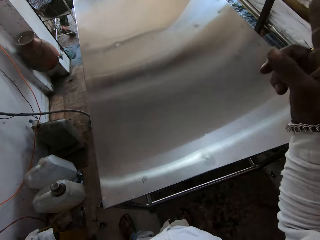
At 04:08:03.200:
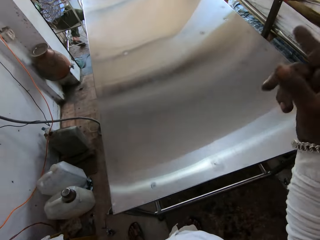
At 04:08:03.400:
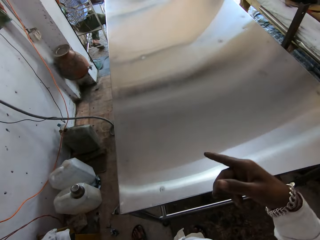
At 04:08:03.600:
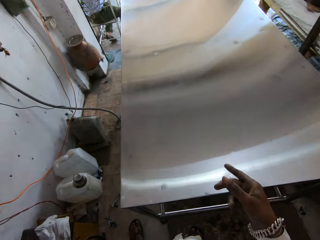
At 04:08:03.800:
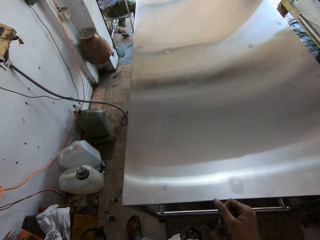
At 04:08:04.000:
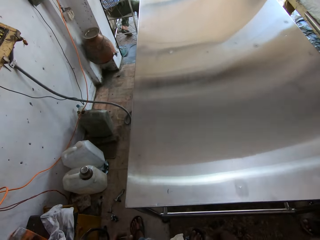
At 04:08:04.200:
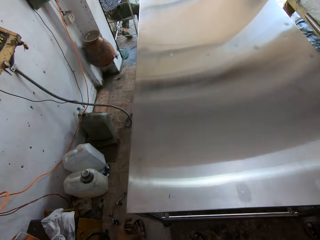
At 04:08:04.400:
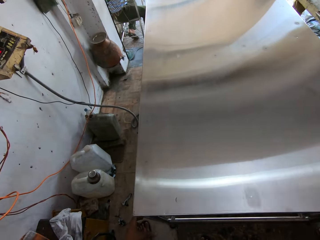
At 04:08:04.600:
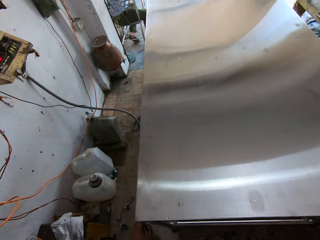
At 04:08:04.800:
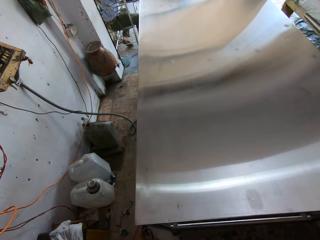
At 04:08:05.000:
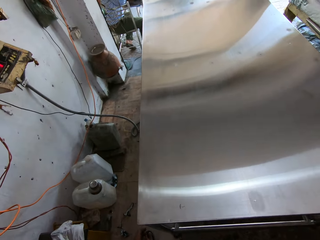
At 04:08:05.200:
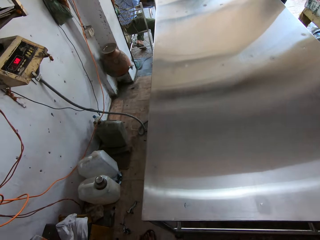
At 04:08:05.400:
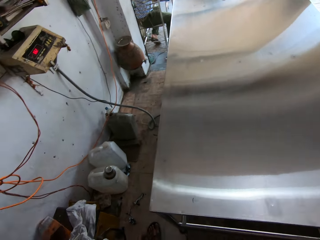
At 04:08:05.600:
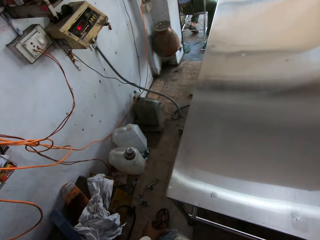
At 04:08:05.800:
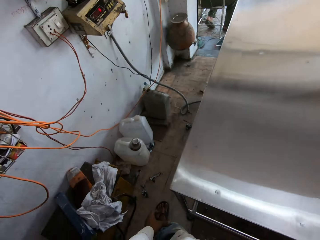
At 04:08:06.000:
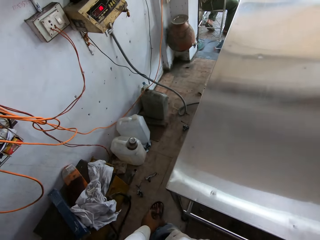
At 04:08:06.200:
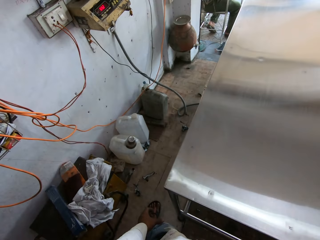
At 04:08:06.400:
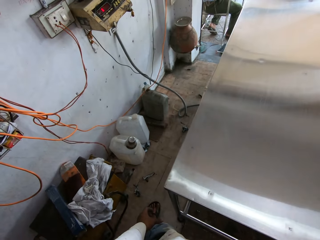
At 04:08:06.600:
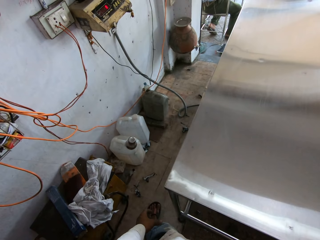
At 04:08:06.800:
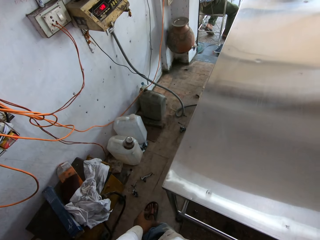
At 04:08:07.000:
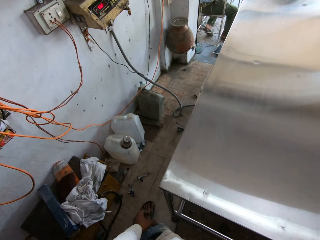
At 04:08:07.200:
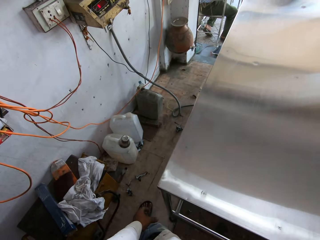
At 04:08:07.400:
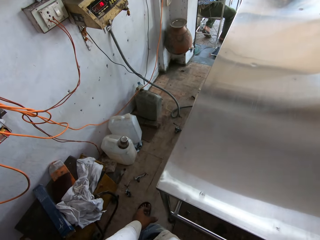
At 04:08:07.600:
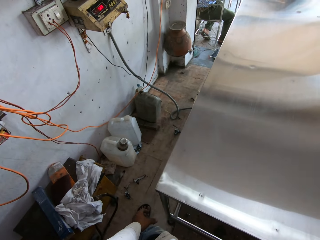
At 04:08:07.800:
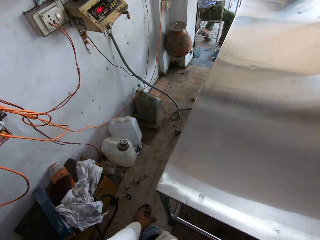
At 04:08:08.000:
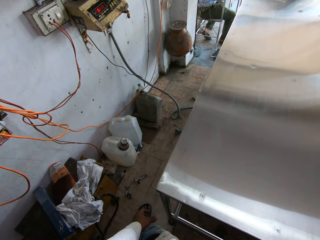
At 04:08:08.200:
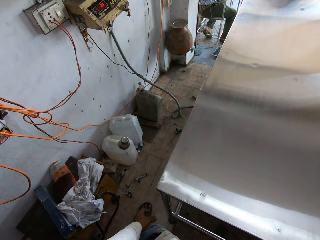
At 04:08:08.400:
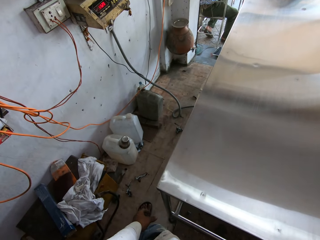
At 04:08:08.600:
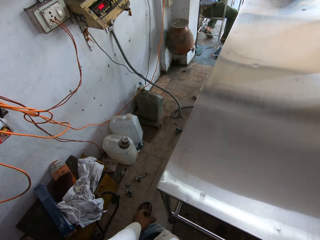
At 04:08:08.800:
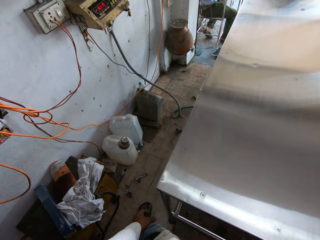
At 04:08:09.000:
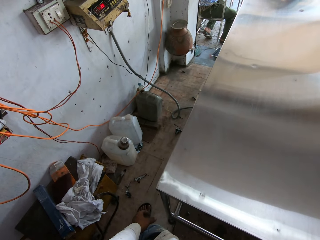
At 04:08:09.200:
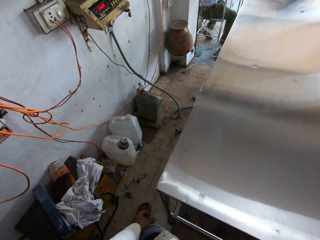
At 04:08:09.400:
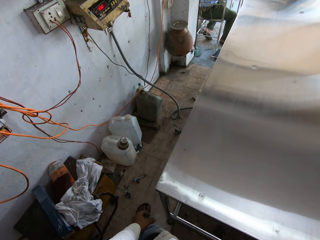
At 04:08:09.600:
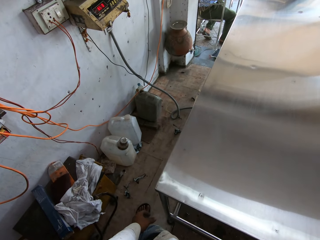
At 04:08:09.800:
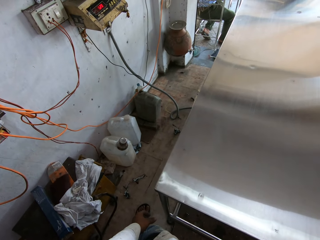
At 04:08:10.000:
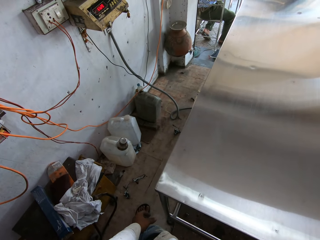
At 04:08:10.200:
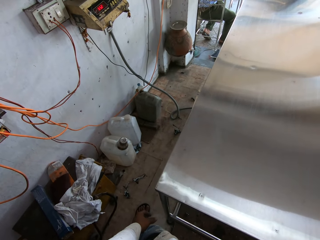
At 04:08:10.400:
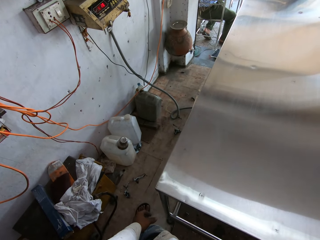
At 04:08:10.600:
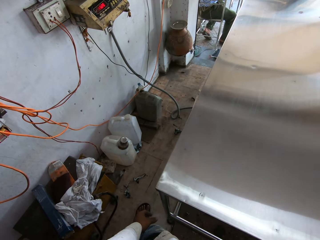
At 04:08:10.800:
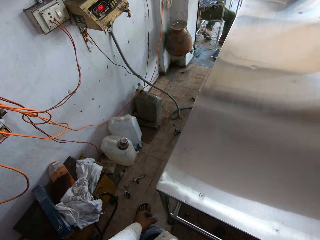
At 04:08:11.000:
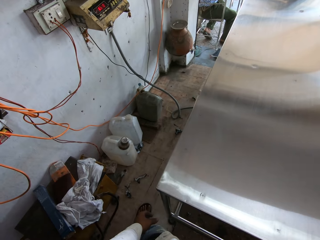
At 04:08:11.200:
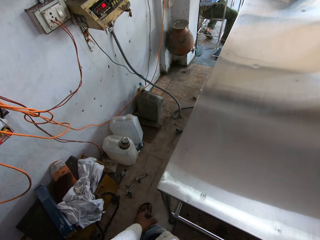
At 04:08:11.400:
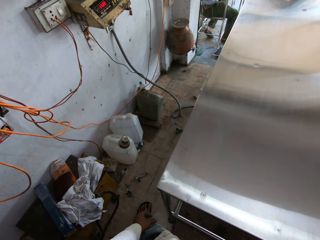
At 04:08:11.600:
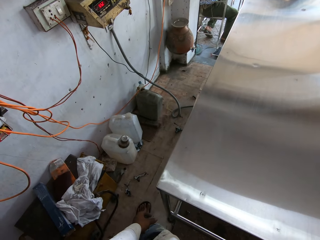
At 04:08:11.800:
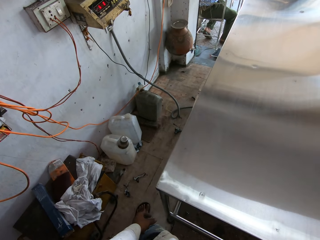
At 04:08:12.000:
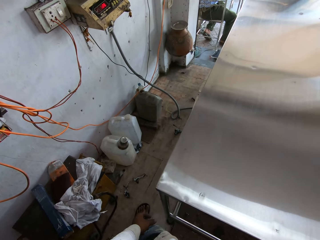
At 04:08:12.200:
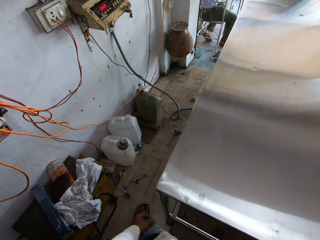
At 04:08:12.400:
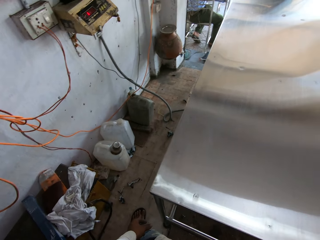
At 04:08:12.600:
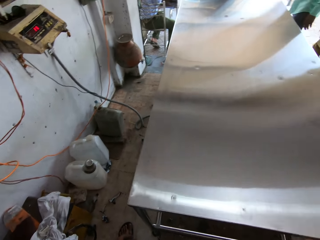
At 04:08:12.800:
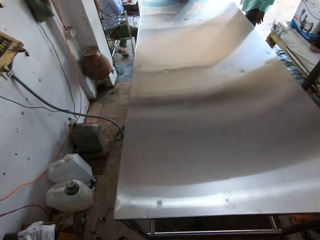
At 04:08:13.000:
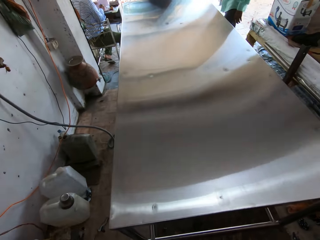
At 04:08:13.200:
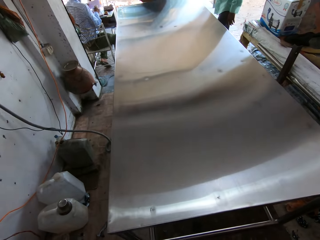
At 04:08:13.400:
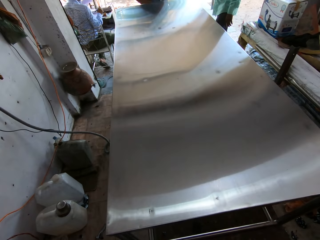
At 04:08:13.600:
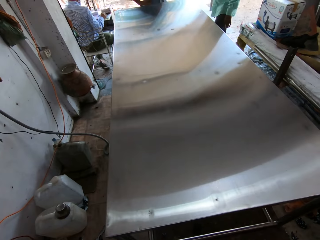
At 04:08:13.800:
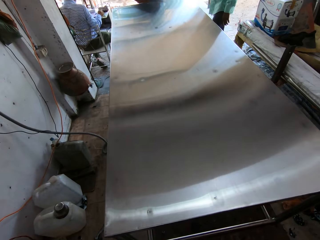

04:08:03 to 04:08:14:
The camera wearer talks in gesture with a man while pointing with the finger. They look around. The man talks to the camera wearer.

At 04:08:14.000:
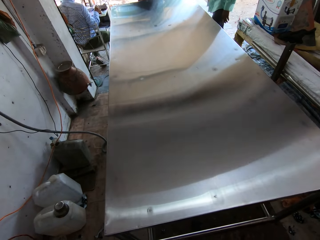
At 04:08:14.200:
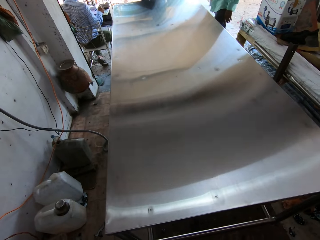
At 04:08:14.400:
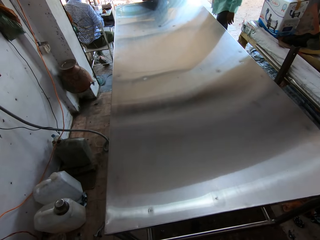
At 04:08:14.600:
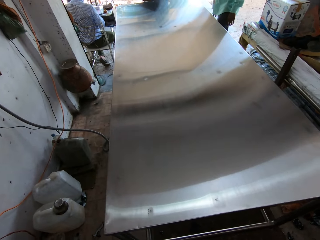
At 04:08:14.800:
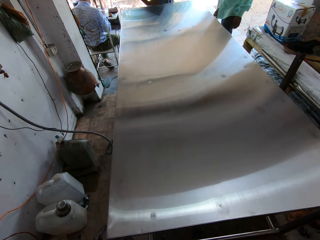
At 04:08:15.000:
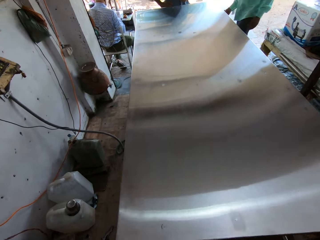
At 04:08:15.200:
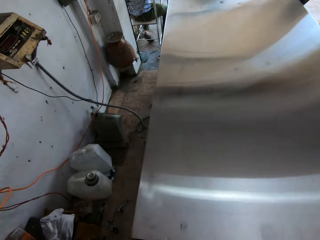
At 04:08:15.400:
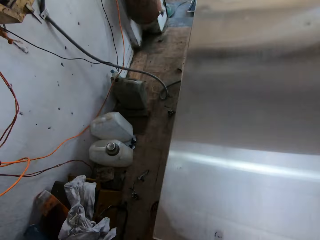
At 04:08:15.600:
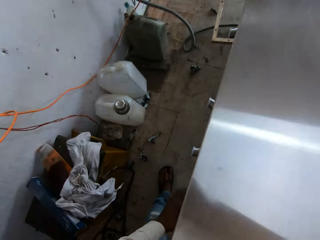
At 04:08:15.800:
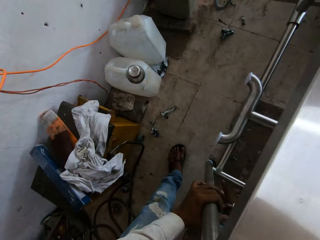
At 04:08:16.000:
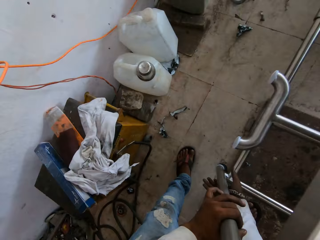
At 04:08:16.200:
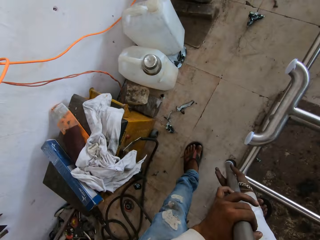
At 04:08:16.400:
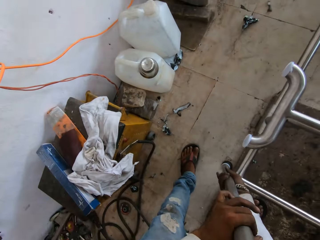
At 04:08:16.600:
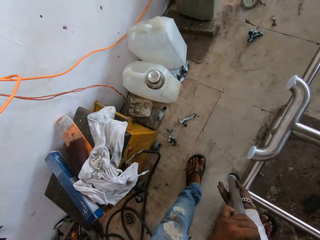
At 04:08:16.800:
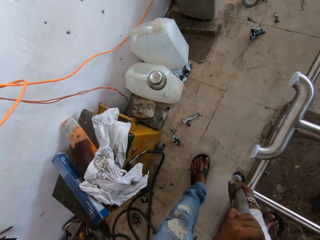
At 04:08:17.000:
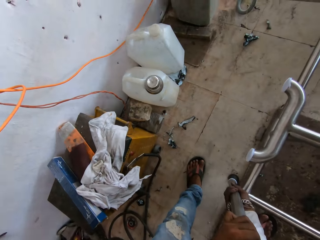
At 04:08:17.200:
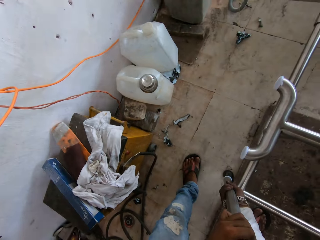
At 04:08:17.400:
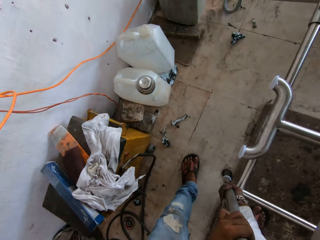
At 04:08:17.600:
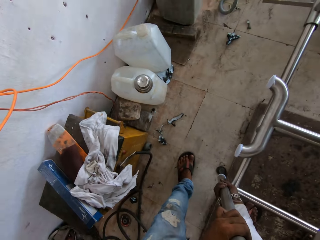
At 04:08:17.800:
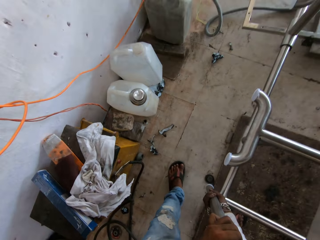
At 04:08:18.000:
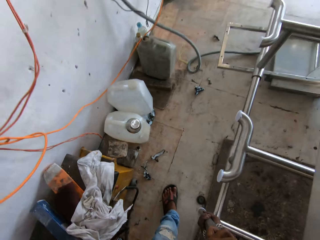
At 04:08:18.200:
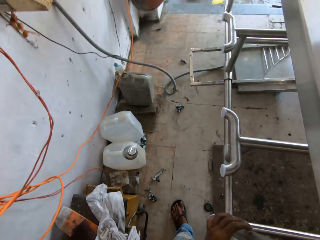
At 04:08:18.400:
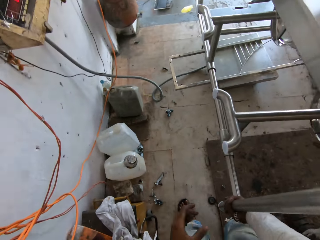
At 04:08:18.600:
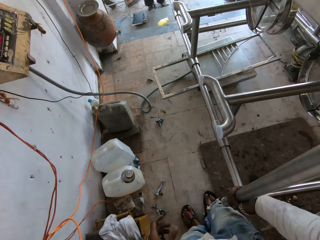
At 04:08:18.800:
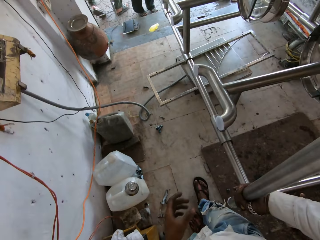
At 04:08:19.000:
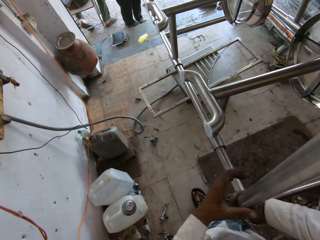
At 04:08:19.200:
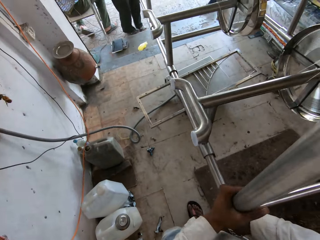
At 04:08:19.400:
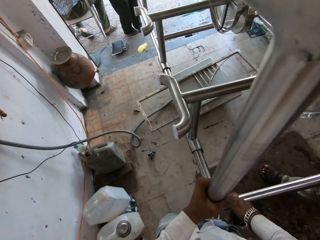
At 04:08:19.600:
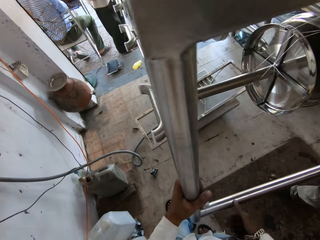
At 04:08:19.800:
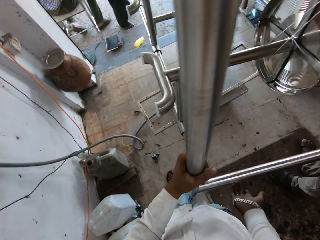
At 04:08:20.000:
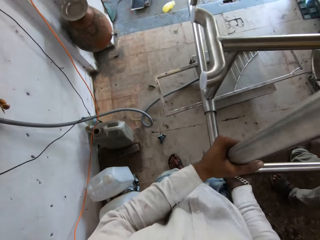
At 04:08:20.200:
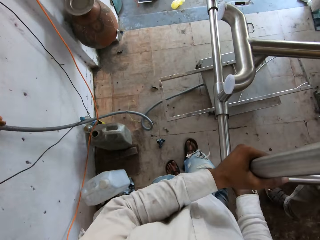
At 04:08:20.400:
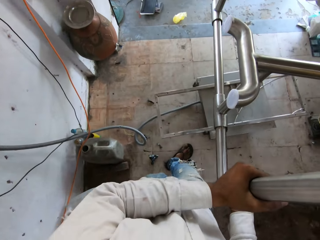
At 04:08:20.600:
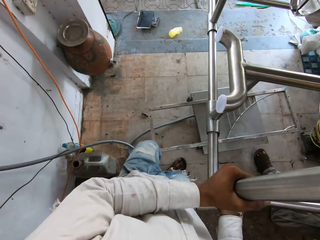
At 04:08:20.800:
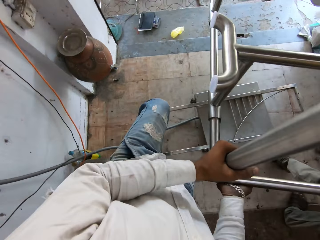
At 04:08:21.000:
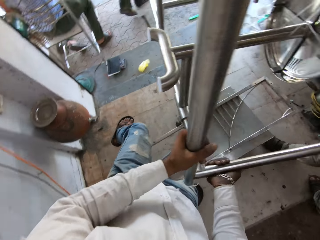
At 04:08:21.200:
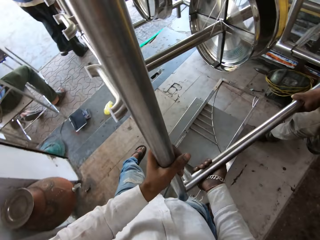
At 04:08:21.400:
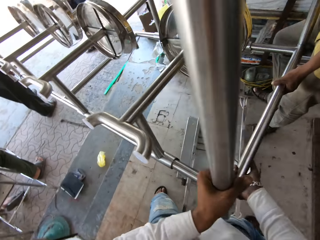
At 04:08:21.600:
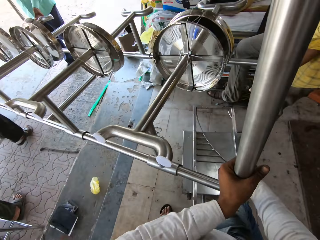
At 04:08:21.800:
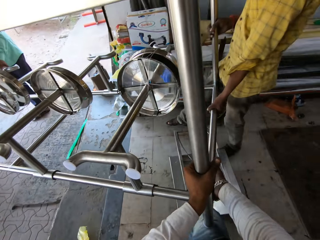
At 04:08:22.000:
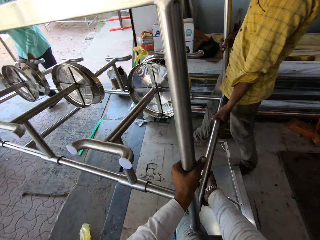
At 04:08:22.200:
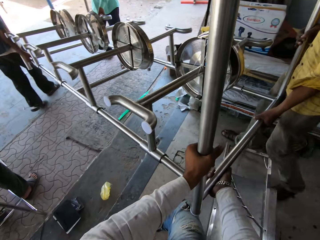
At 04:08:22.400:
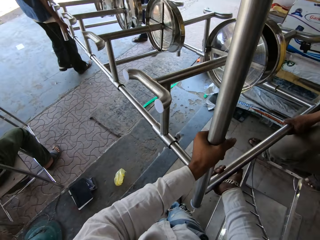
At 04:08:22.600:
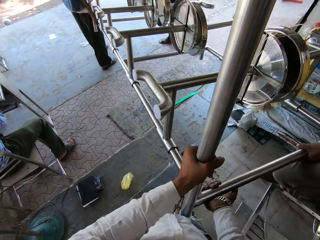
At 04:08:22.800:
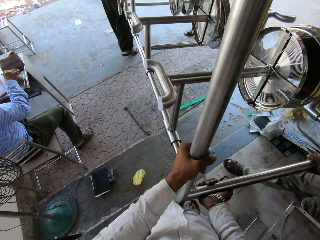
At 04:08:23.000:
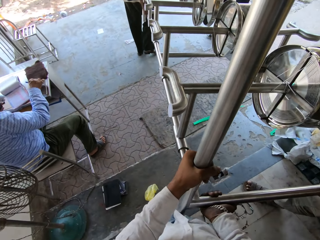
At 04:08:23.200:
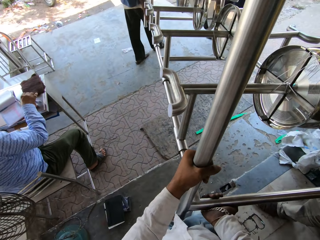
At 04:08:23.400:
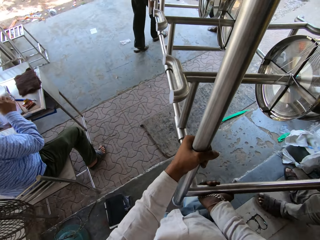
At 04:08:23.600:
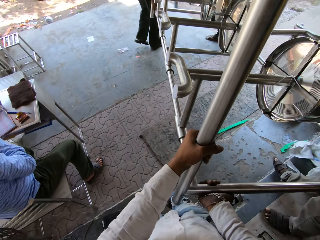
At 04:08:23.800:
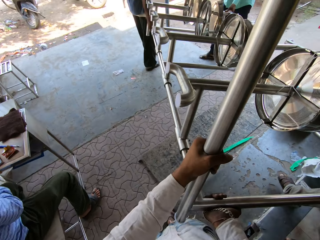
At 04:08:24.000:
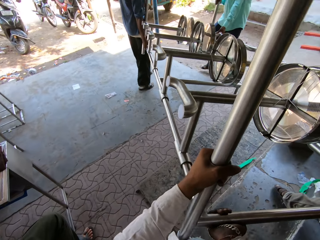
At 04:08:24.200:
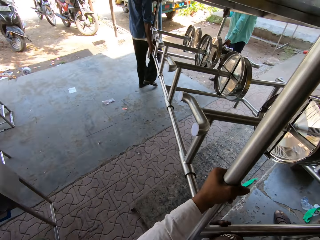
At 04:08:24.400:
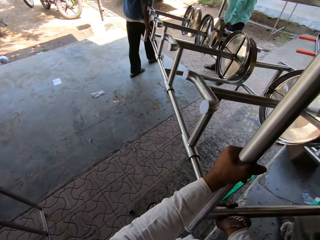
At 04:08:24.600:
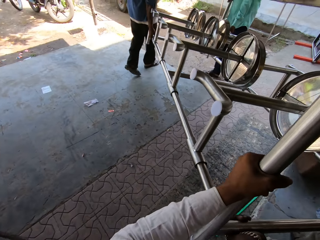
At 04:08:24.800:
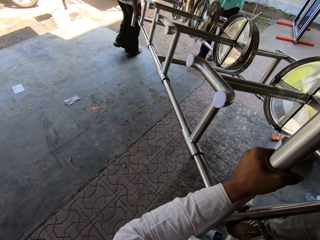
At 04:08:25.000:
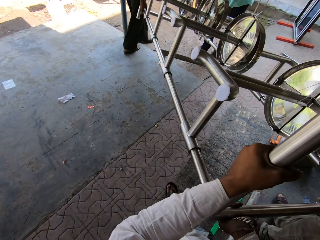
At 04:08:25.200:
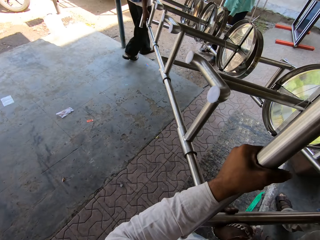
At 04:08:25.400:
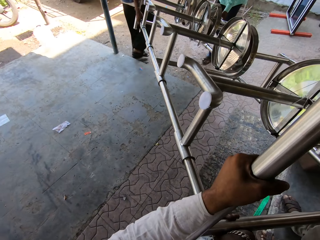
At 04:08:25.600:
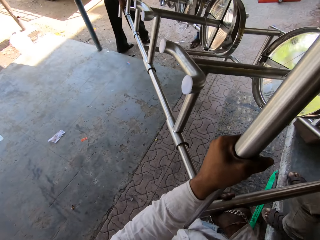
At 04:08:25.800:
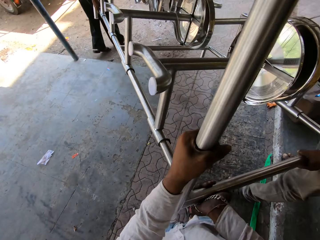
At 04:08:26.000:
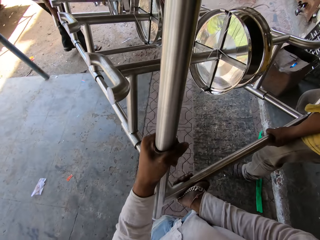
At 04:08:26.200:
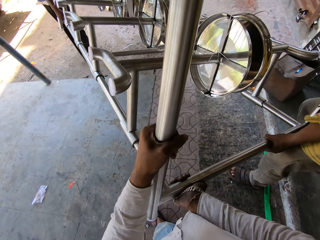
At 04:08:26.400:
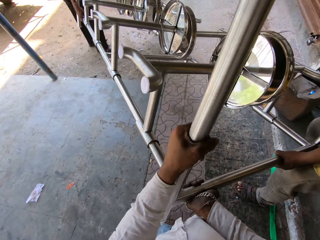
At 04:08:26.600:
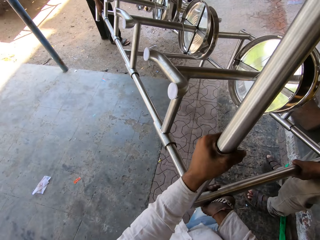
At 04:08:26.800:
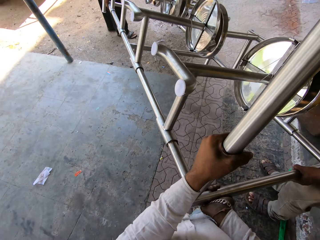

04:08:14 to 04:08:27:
The camera wearer picks up the table. They carry the steel table from the weighing scale, and carry it again. They talk to a man. They walk around in the workshop carrying the table with three persons. They talk to the man again and look around. They walk across the workshop, carry the steel table from the weighing scale and talk to the man. They walk on the pavement and carry the steel table from the weighing scale.
